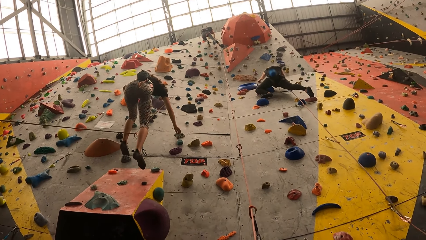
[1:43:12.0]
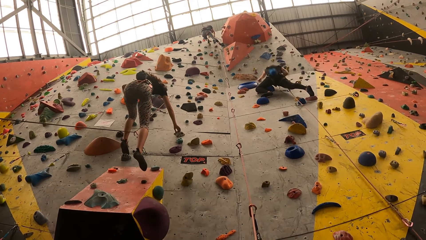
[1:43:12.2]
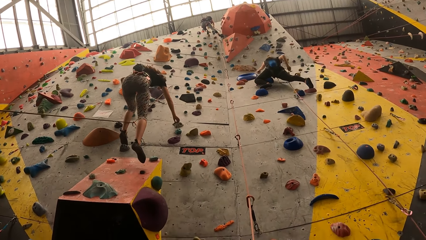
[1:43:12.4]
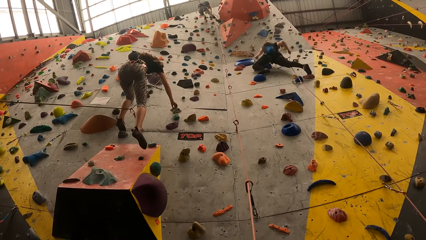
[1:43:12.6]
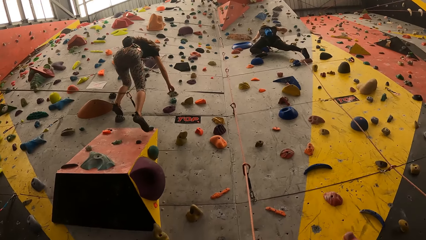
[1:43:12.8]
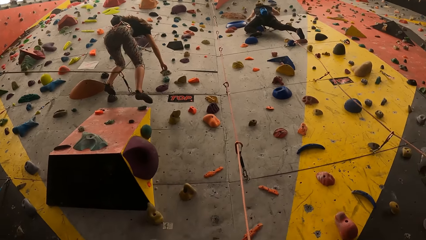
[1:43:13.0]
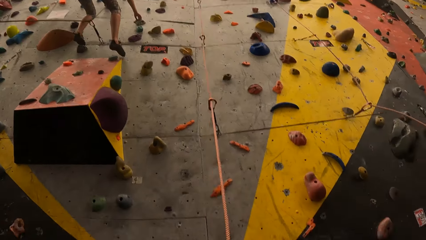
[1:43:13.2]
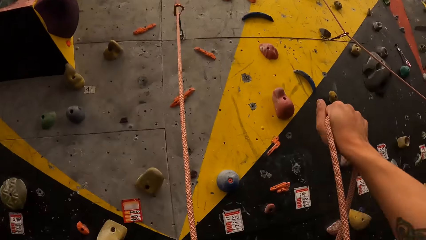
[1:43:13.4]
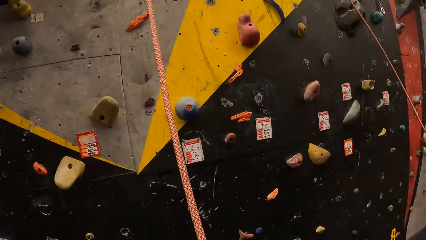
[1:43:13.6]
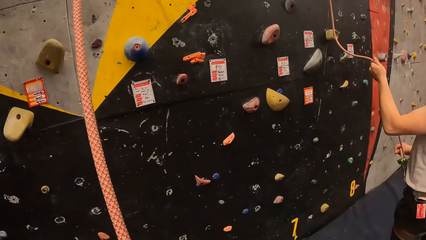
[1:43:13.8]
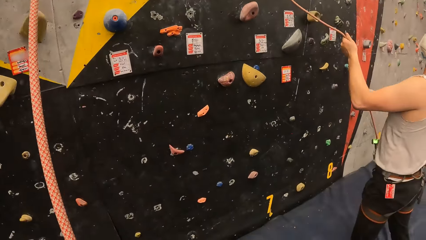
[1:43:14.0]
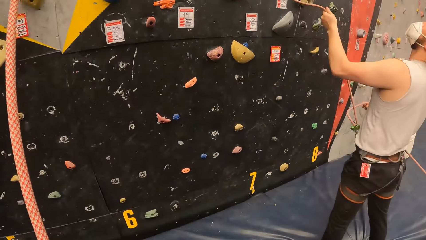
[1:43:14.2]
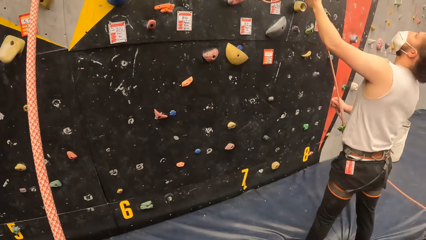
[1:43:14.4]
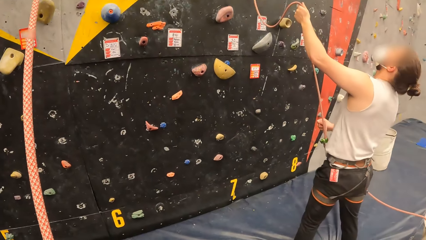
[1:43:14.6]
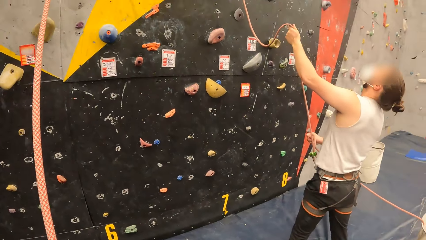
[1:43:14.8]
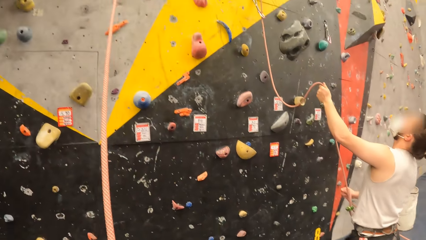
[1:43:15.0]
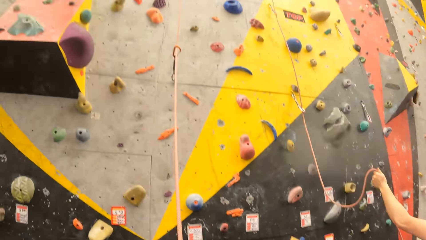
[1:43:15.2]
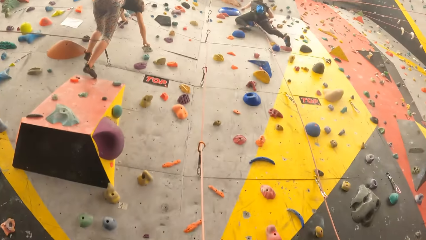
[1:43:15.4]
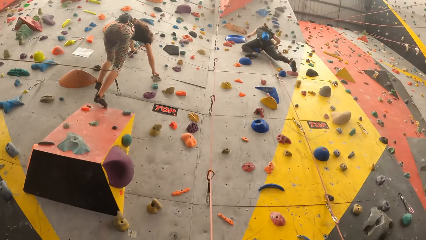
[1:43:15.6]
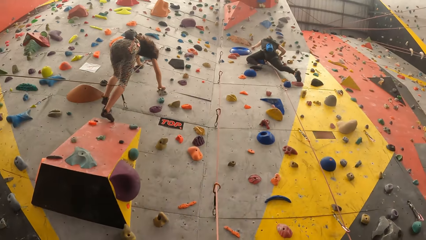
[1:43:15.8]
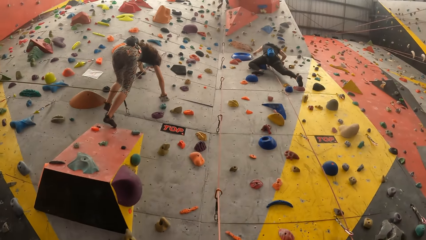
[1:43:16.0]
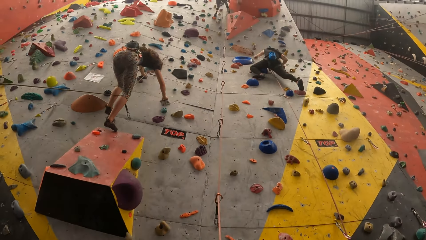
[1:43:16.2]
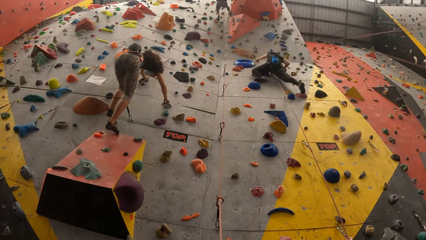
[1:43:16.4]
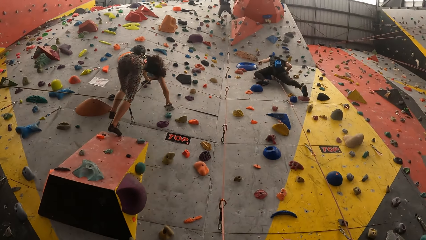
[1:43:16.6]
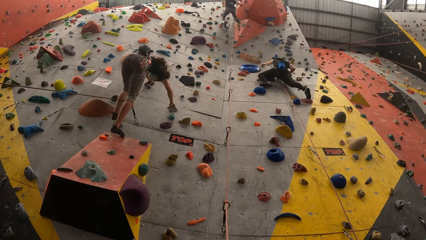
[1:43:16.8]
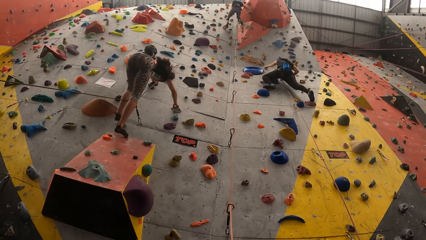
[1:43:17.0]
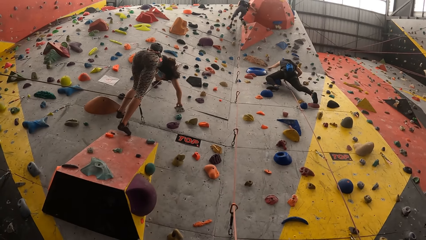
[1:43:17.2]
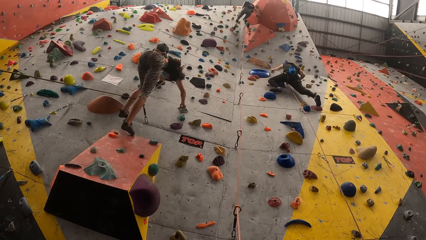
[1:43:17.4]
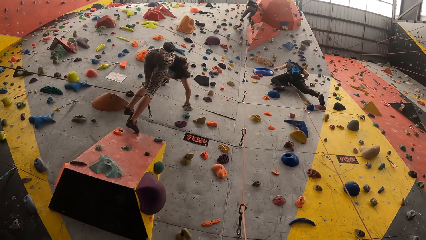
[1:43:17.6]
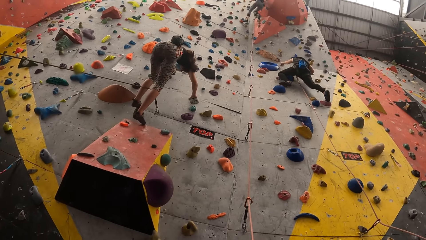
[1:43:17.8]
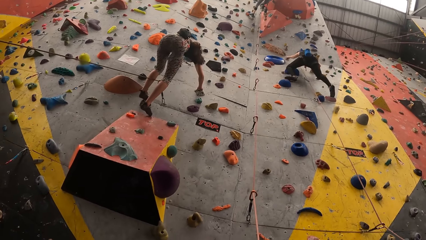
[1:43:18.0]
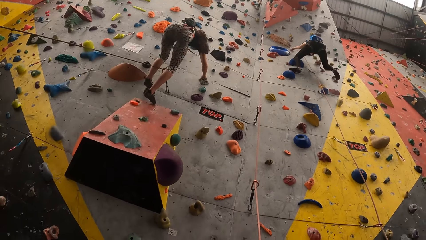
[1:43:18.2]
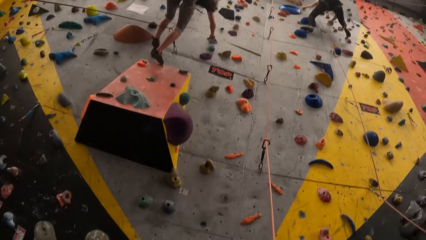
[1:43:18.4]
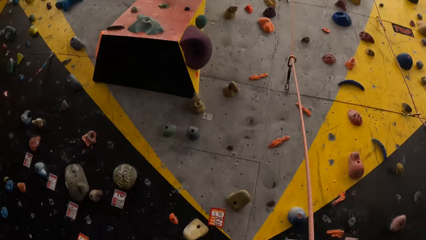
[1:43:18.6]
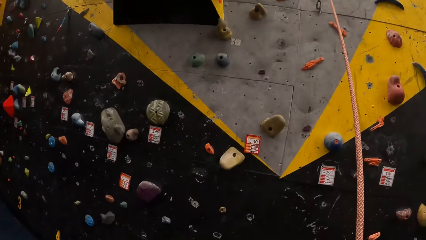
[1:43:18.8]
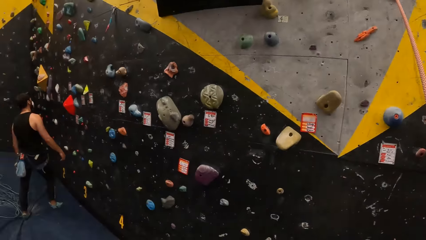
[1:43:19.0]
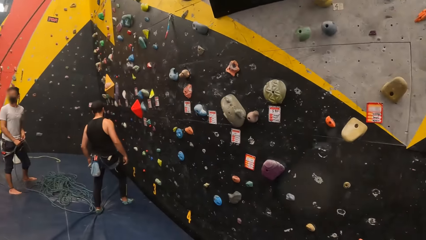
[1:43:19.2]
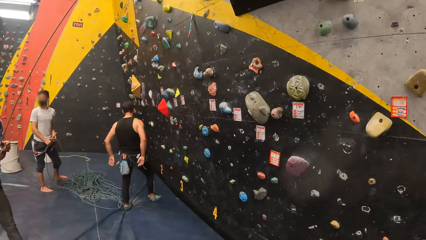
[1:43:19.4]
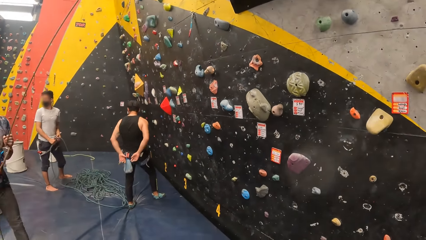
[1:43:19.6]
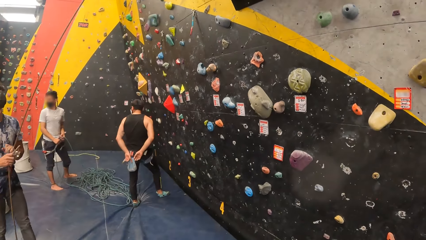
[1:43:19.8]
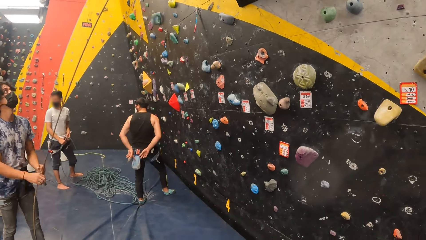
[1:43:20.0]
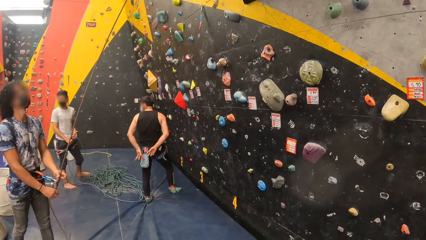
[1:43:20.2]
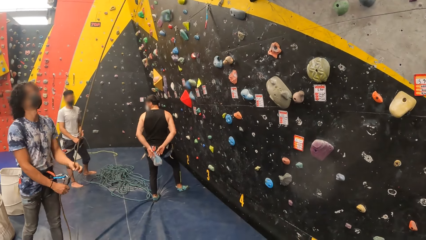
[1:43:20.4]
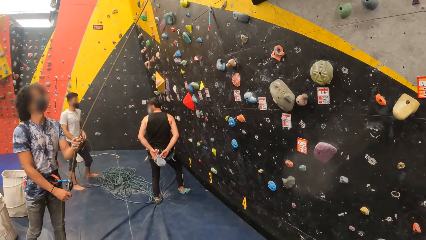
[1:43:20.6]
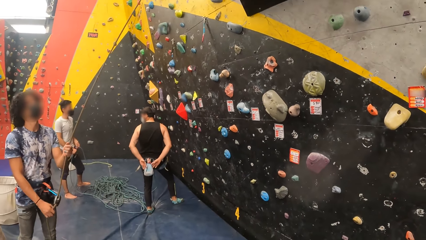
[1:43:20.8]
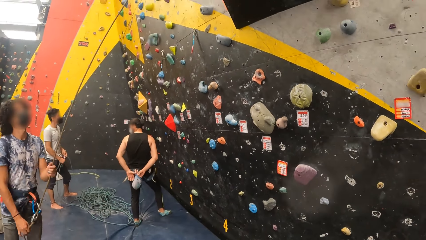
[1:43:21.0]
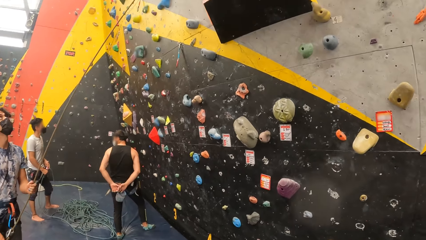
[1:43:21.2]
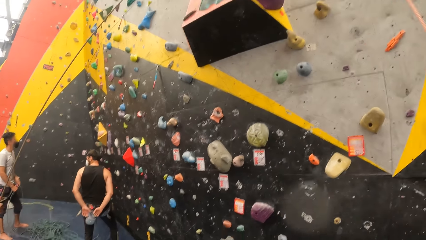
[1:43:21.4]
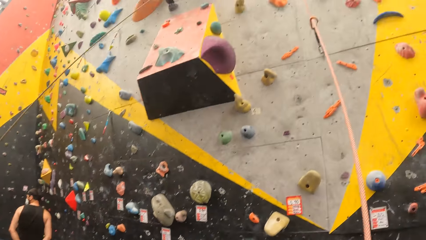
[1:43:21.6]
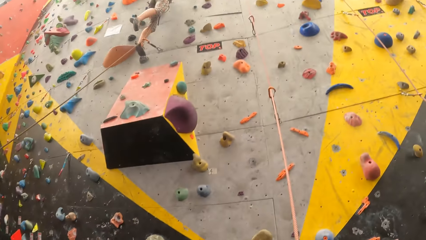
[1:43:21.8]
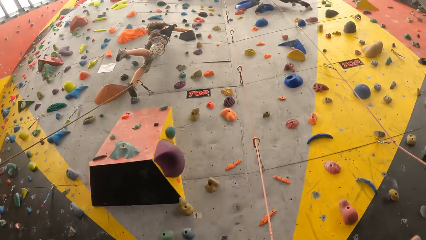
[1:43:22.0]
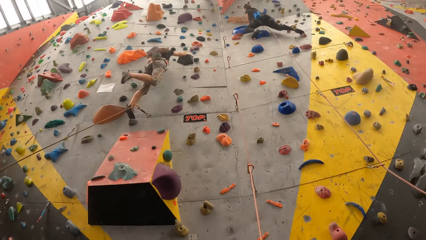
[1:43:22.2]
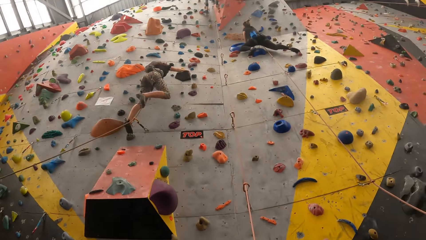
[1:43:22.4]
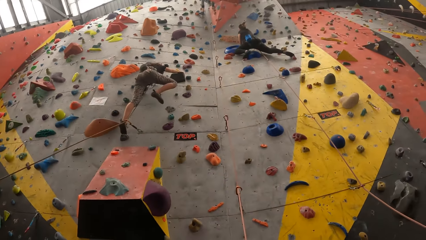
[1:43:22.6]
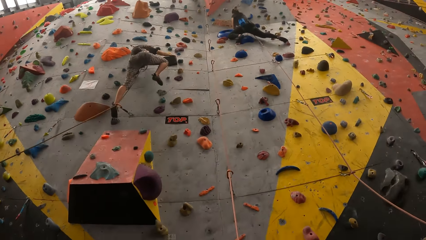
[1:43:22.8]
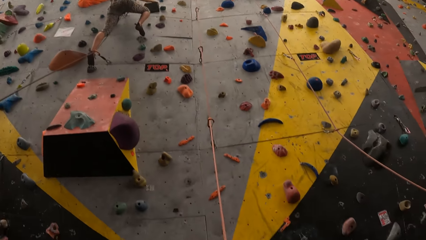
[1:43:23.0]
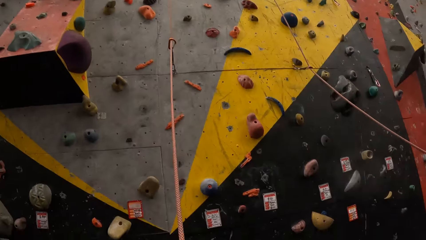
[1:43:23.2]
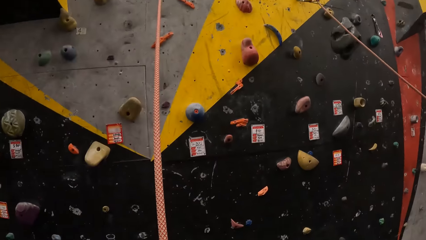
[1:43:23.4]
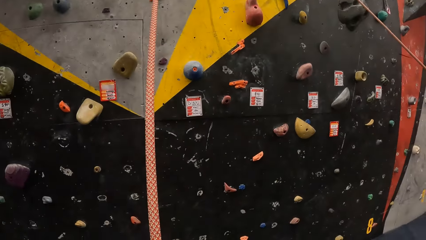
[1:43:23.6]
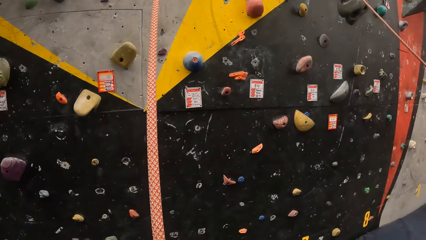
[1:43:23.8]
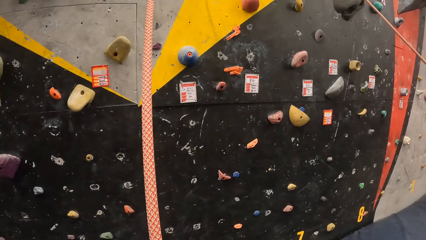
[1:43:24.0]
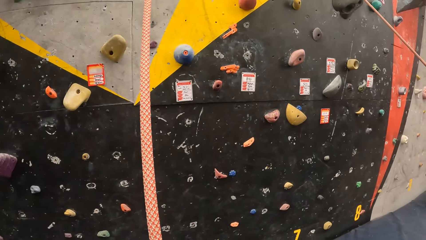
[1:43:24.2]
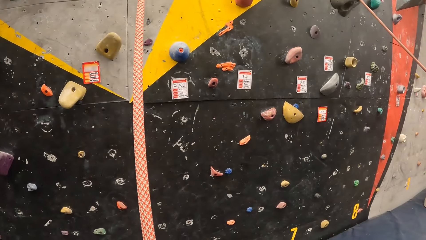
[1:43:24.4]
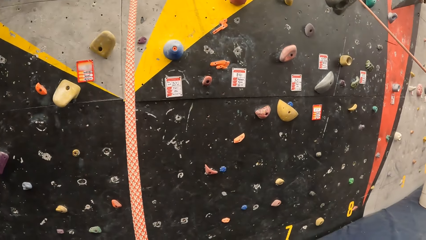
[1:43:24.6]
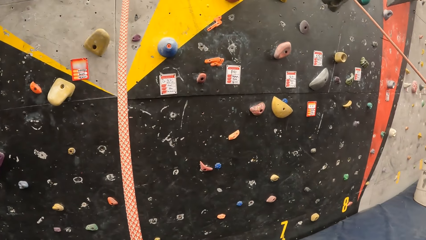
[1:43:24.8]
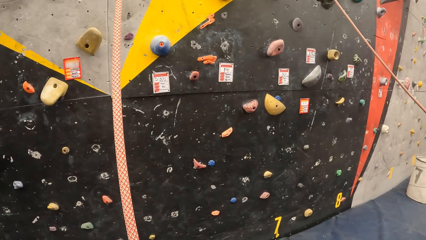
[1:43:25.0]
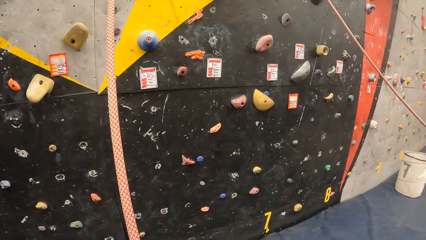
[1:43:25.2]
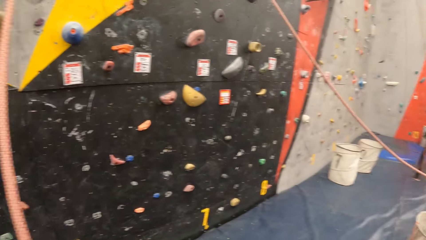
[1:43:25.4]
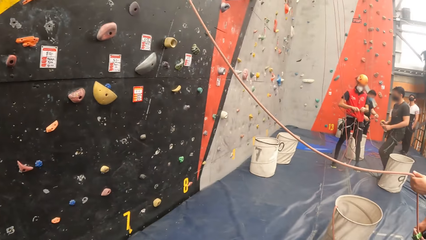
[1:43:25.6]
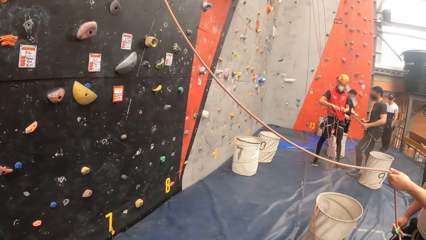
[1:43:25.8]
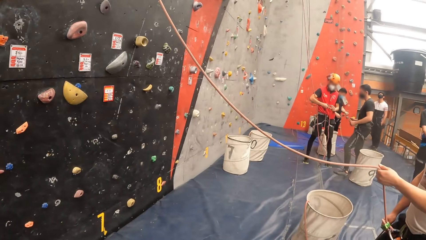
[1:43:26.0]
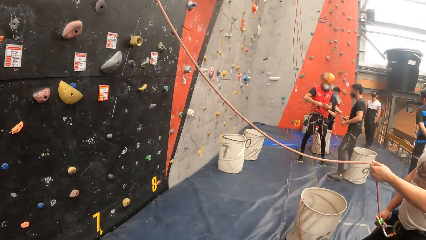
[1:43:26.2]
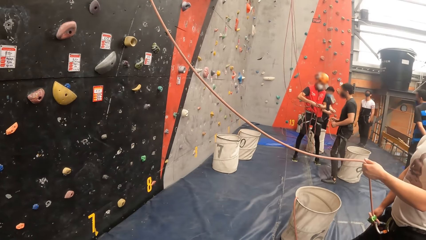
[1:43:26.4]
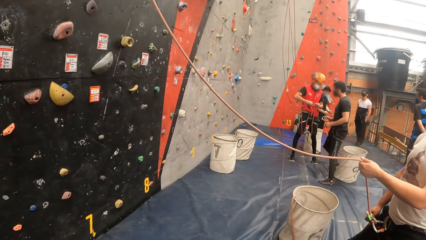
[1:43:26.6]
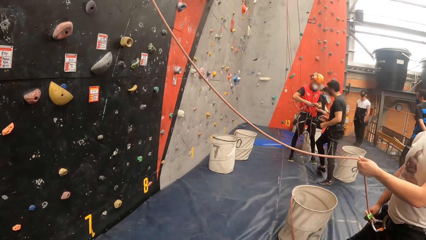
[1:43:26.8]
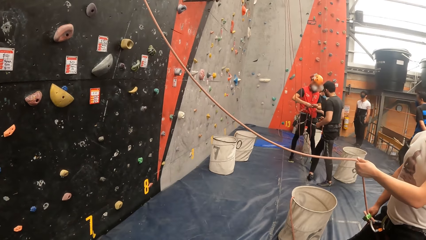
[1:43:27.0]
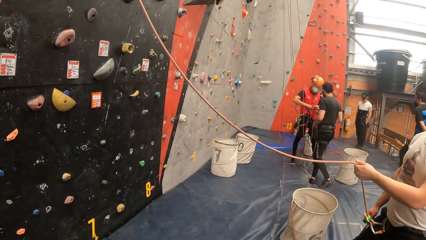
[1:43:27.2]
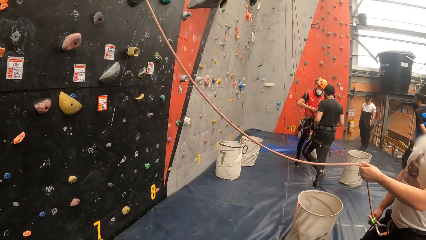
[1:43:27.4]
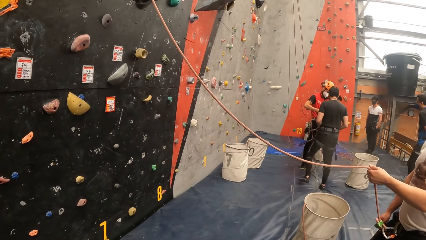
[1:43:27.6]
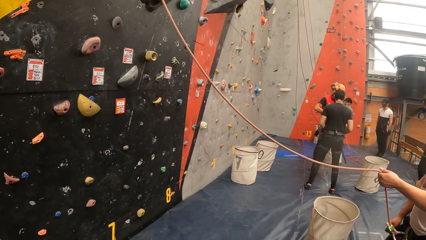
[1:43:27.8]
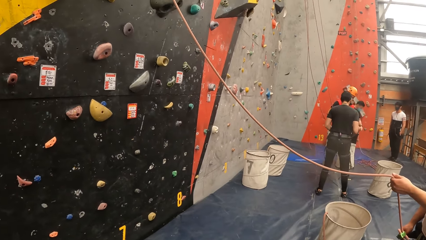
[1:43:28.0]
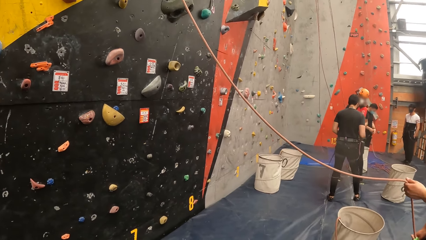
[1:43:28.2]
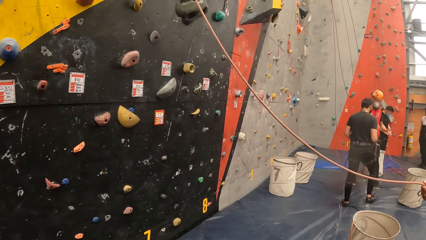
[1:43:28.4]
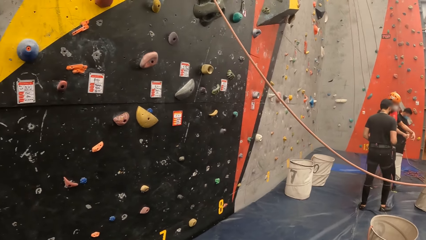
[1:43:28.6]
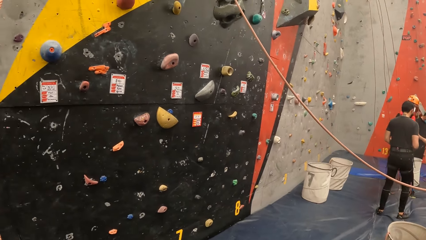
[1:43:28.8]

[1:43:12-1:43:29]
The camera wearer pulls the rope. He looks down the bouldering wall. He looks up the bouldering wall. He looks at the people on his left side. He looks up the bouldering wall. He looks down the bouldering wall. He looks around. He looks at the people on the right hand.
